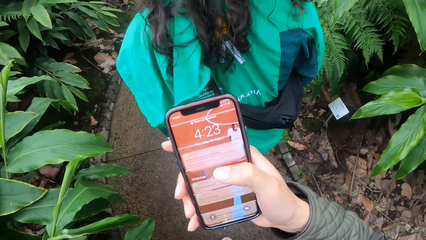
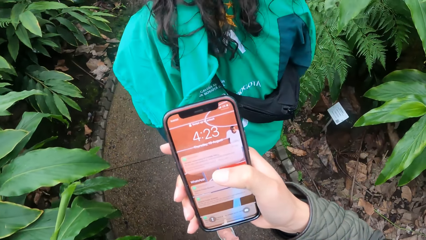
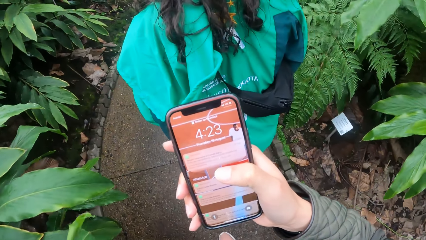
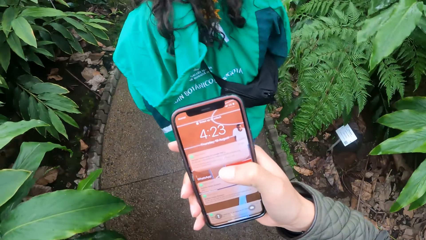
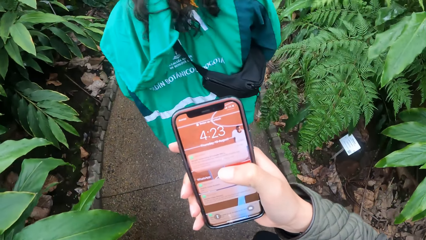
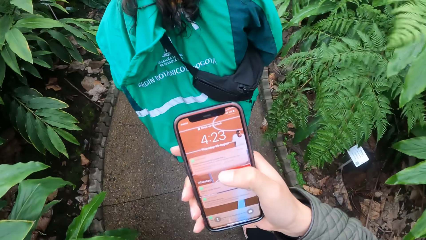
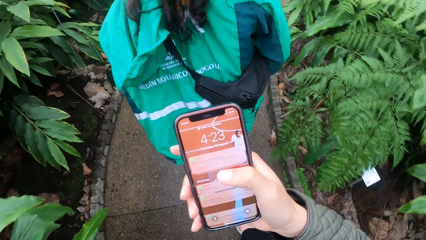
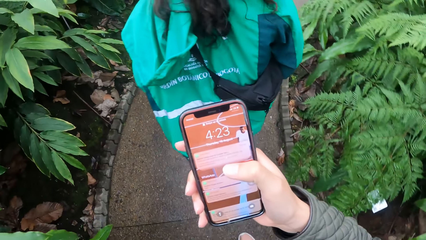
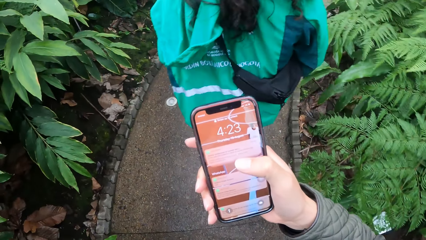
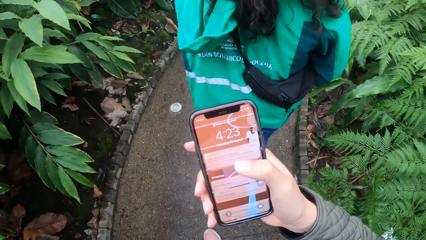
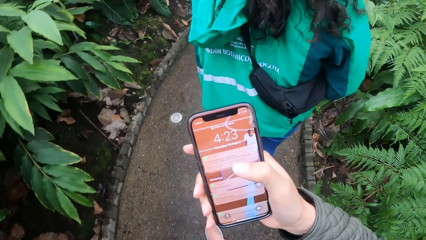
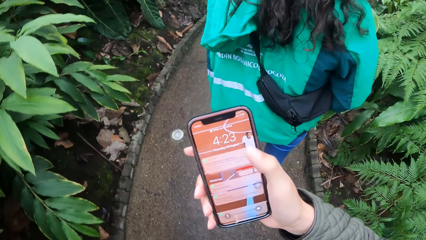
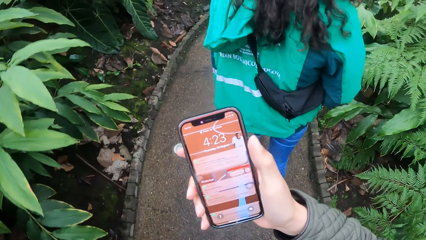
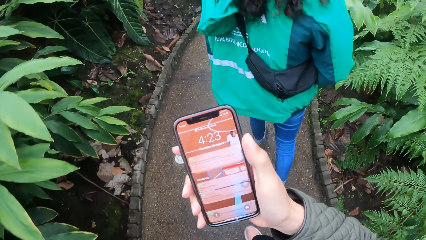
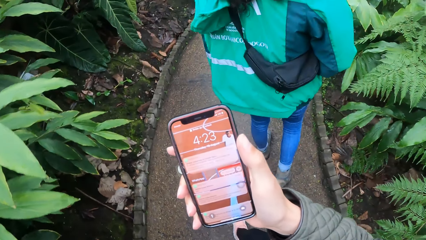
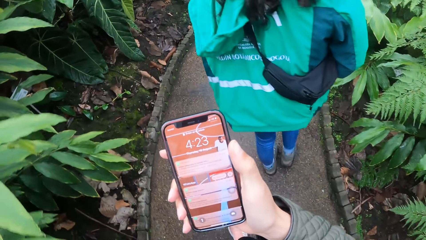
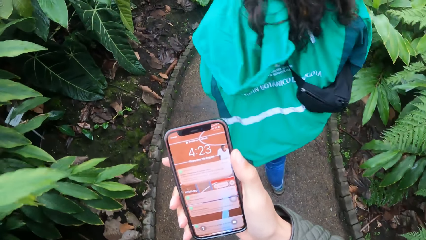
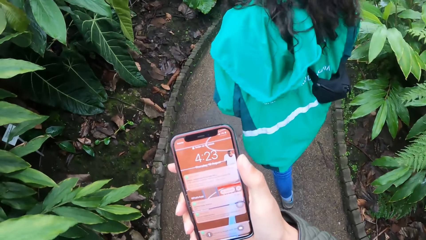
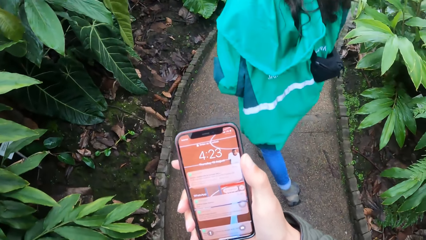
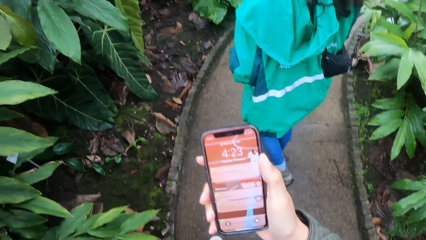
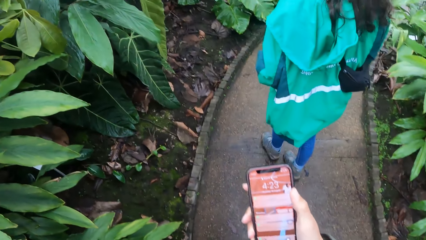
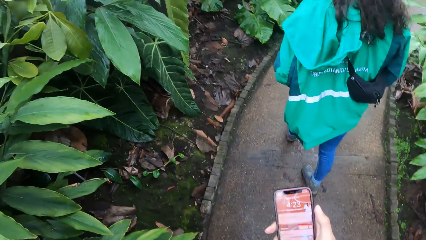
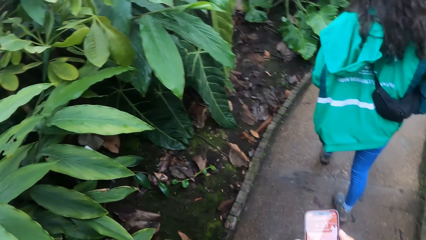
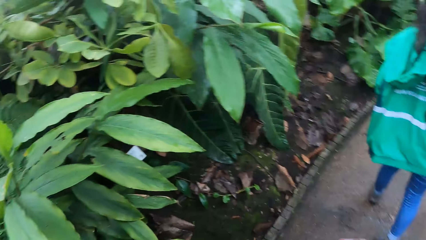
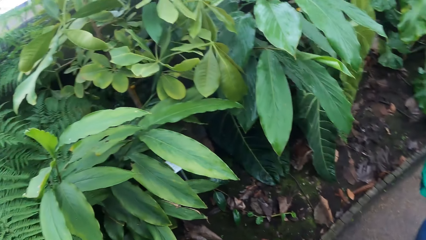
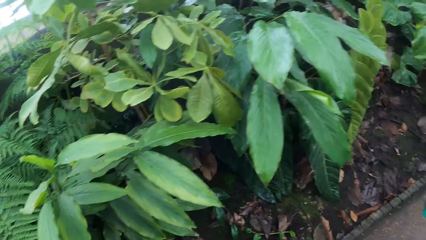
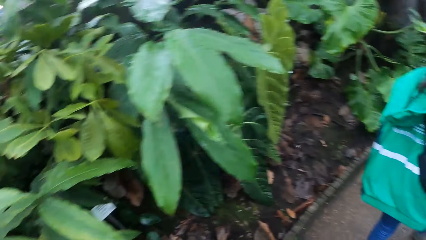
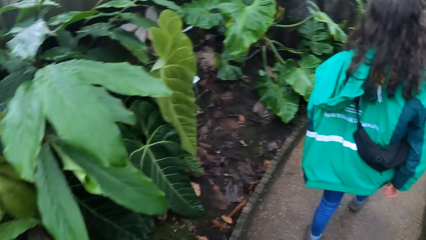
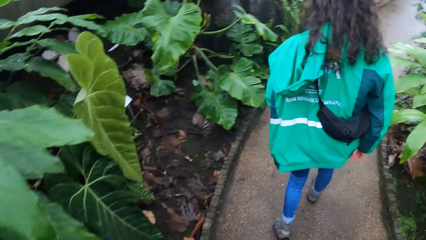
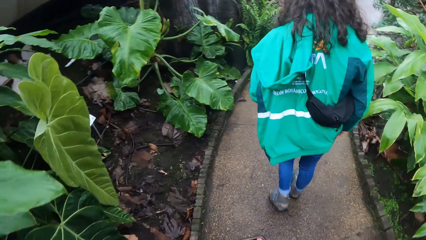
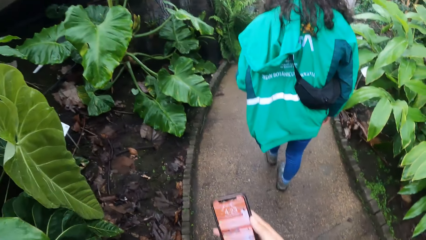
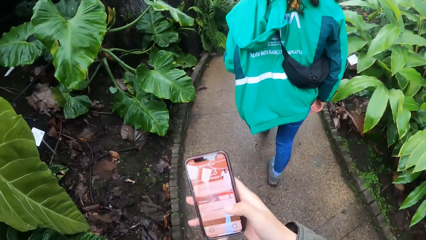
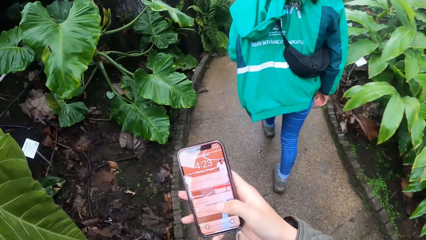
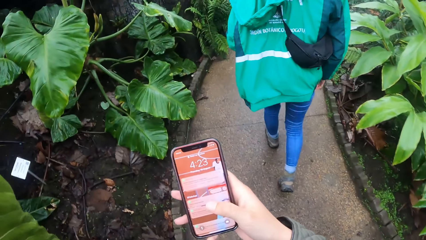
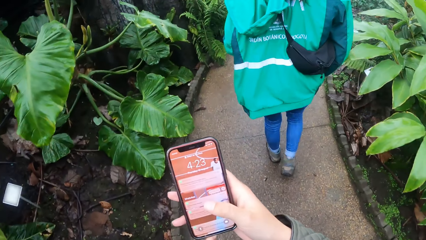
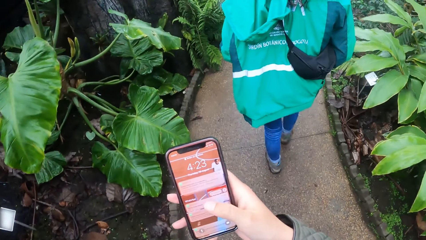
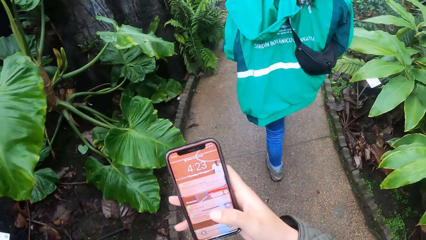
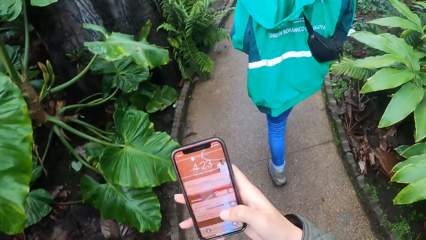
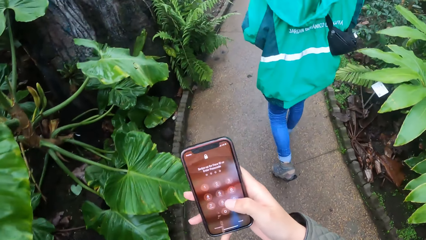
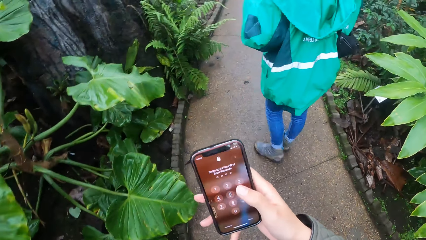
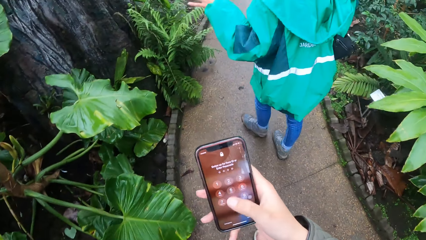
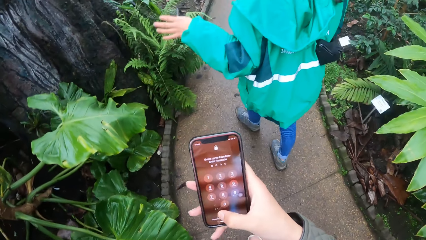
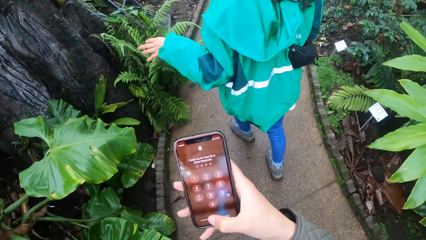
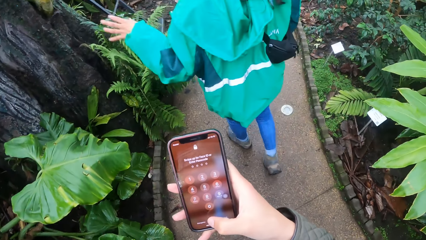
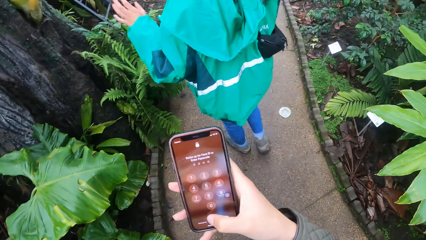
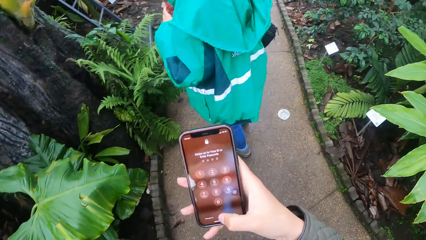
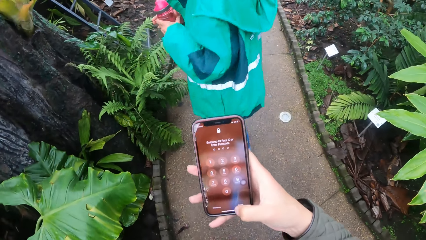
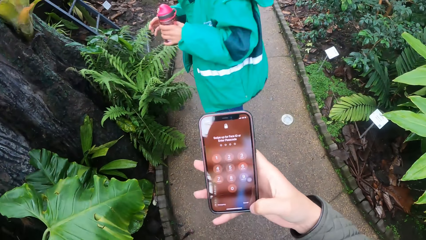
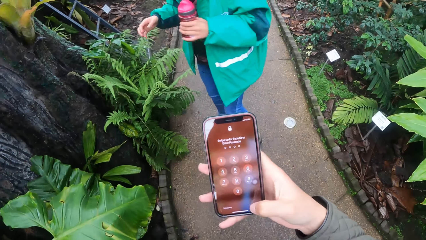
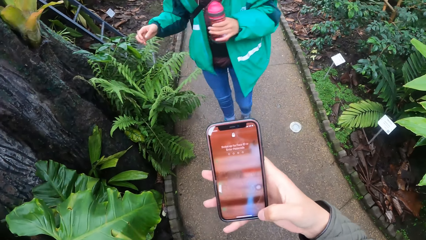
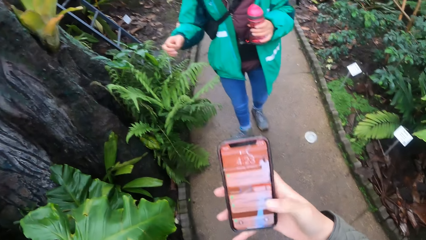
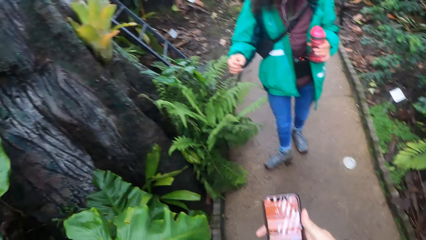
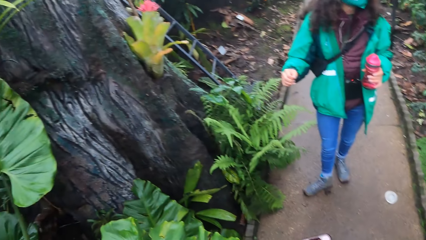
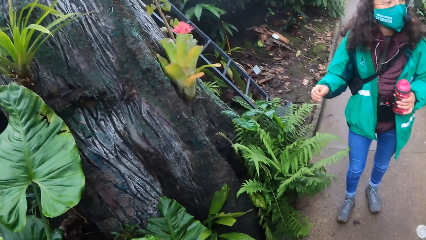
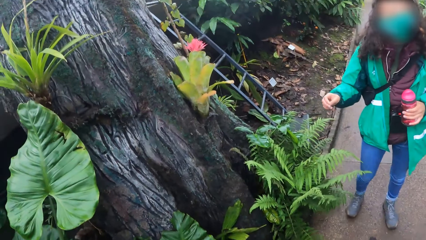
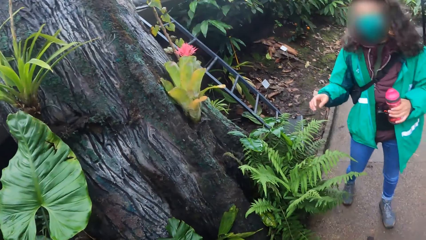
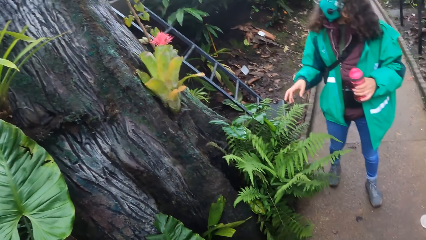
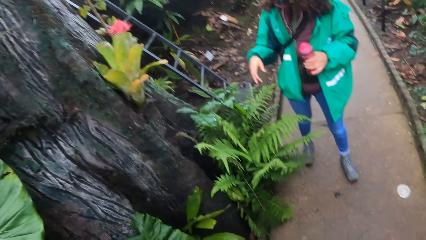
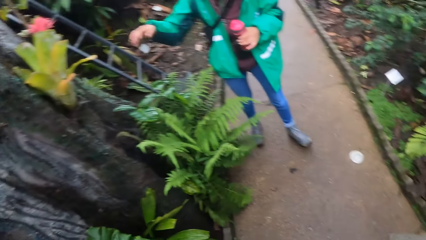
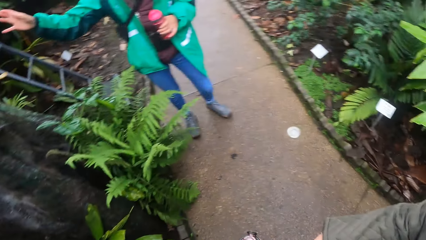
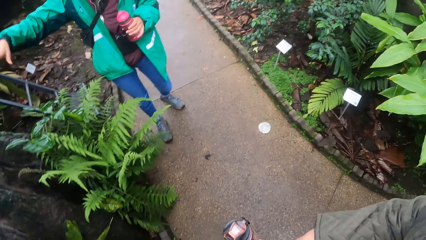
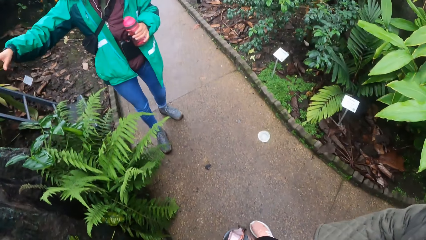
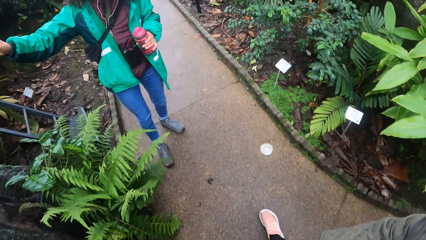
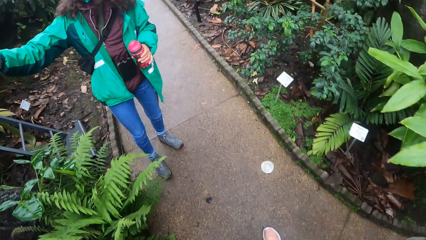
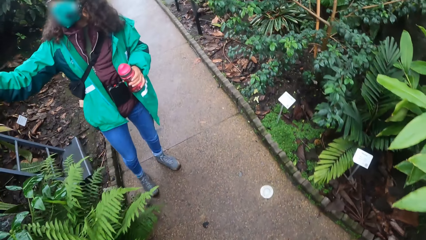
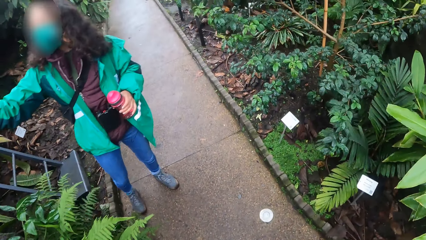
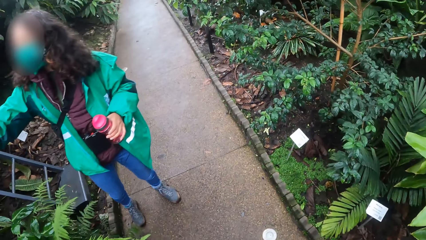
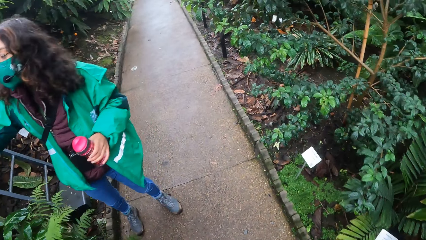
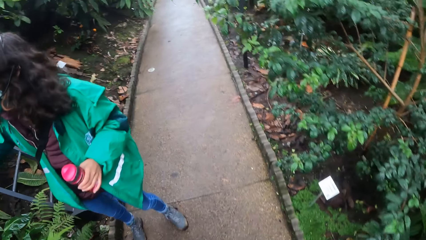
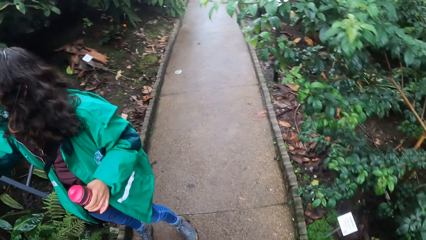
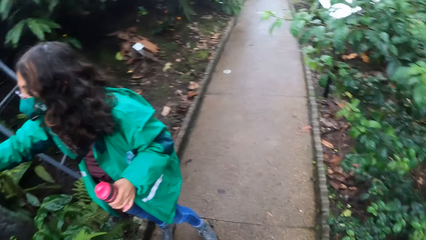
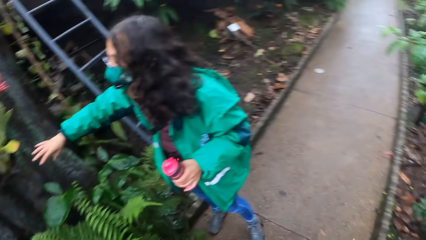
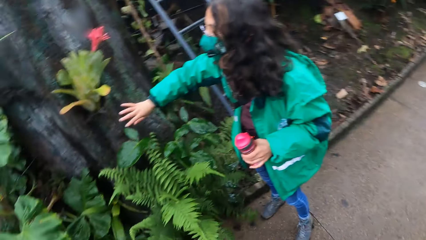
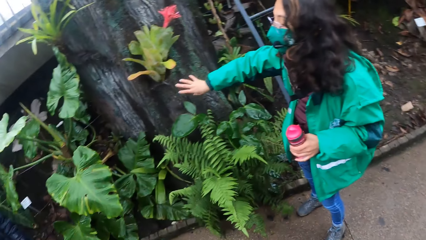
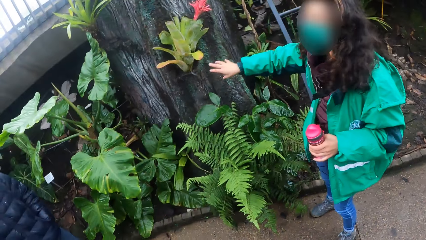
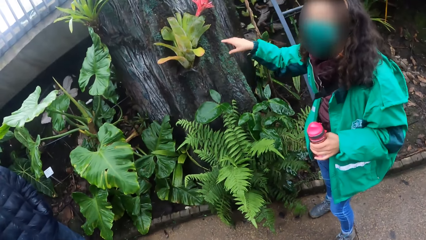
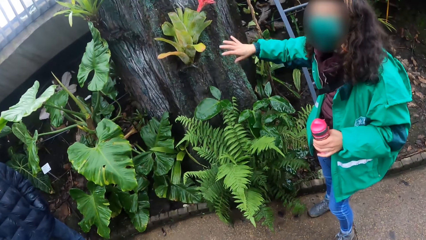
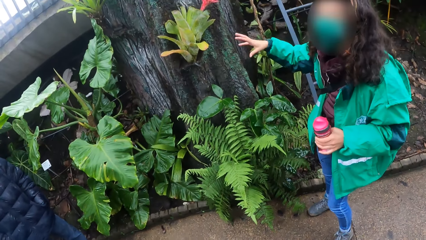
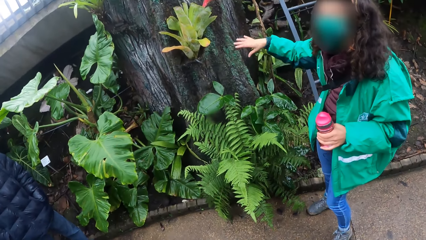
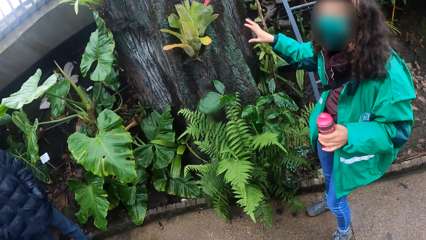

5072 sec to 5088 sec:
A lady shows a tree to the camera wearer and the group of people. The camera wearer keeps the phone with her right hand. The lady explains something on the sidewalk. The camera wearer walks on the floor and stands on the floor.
